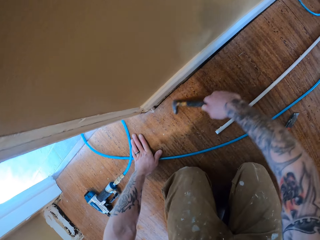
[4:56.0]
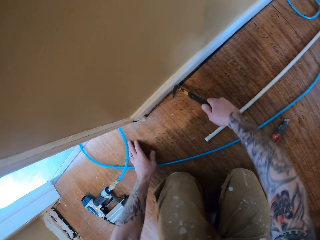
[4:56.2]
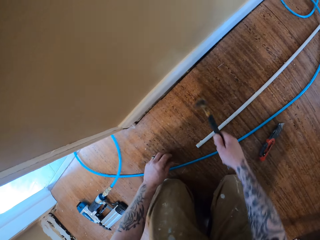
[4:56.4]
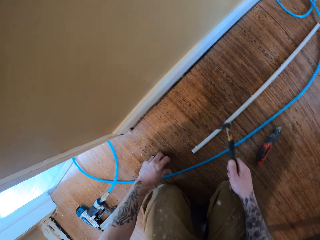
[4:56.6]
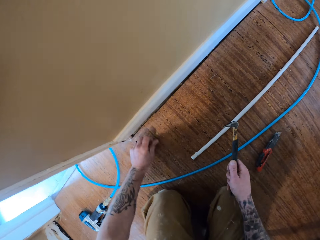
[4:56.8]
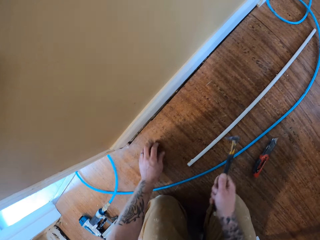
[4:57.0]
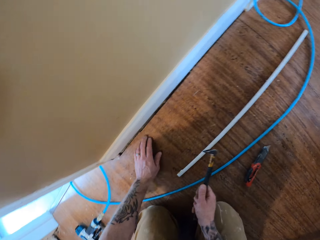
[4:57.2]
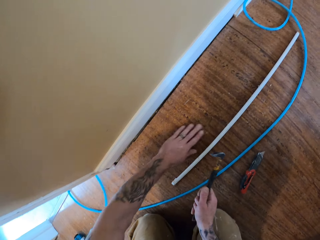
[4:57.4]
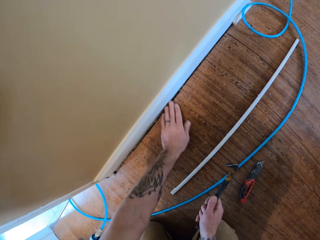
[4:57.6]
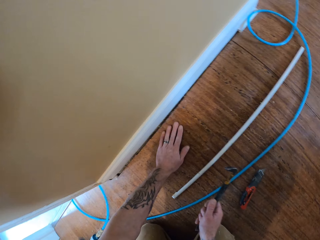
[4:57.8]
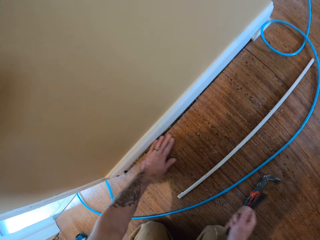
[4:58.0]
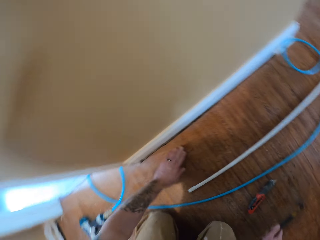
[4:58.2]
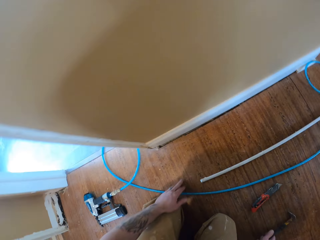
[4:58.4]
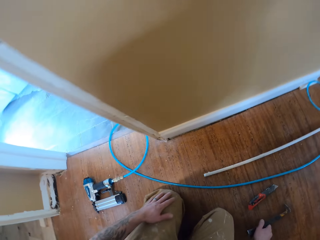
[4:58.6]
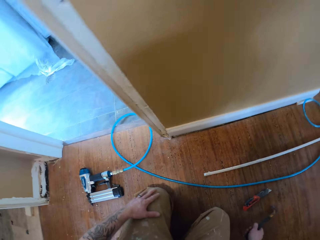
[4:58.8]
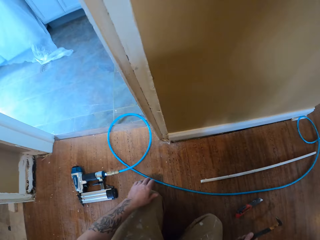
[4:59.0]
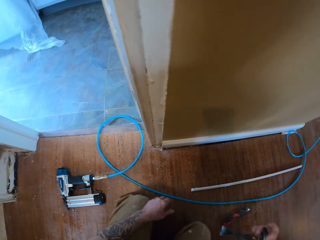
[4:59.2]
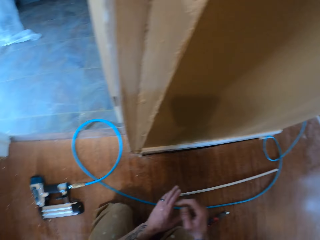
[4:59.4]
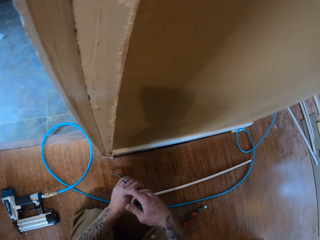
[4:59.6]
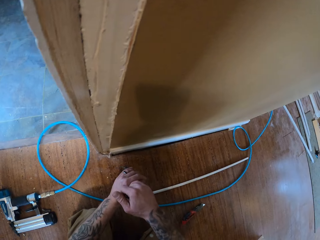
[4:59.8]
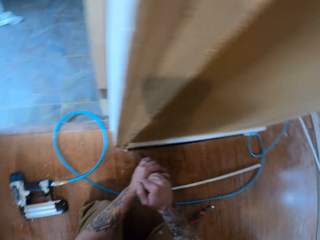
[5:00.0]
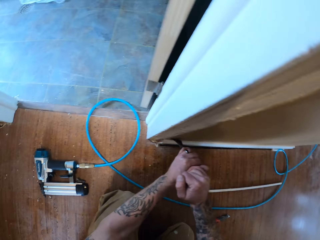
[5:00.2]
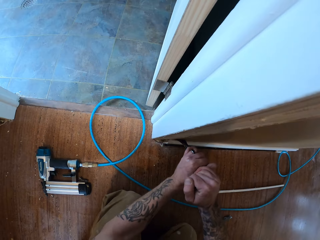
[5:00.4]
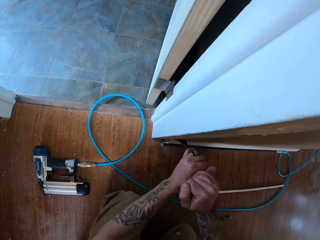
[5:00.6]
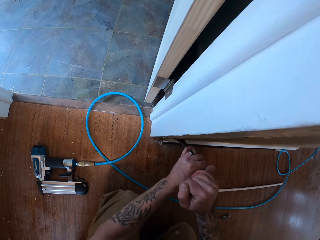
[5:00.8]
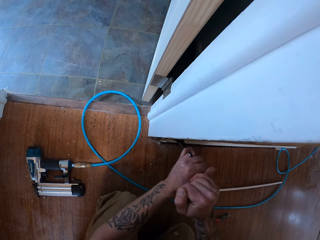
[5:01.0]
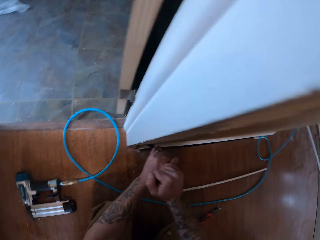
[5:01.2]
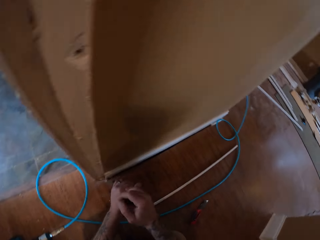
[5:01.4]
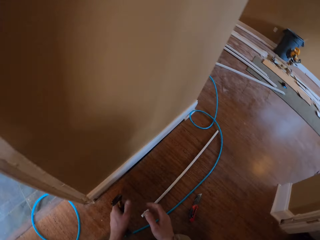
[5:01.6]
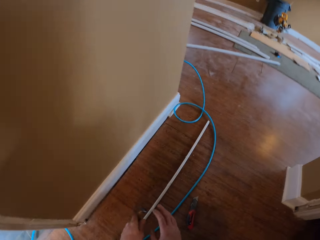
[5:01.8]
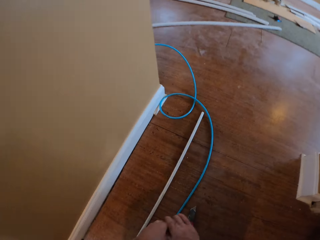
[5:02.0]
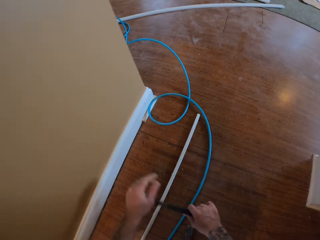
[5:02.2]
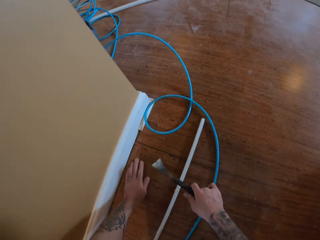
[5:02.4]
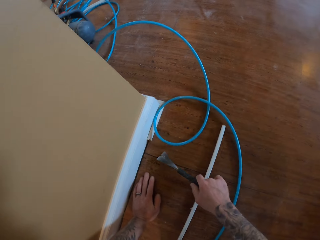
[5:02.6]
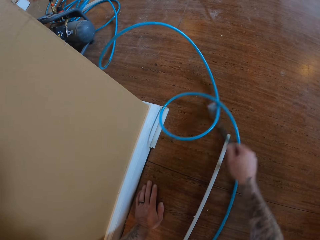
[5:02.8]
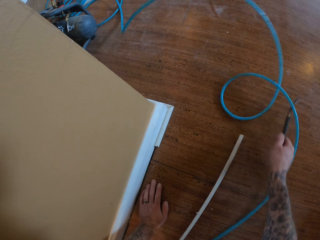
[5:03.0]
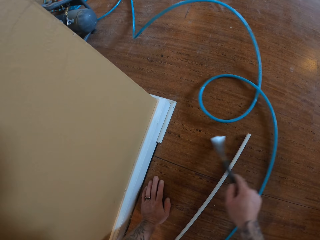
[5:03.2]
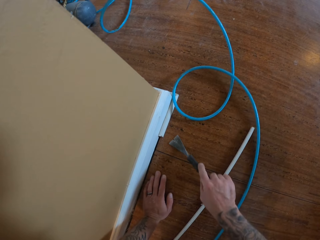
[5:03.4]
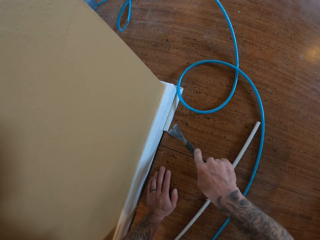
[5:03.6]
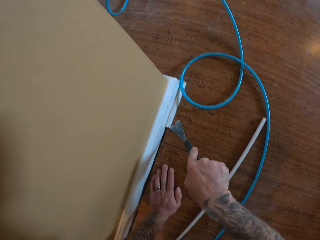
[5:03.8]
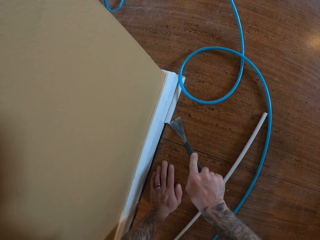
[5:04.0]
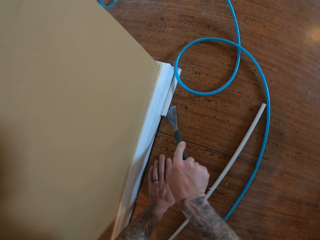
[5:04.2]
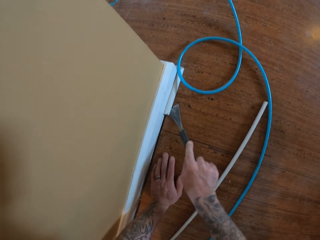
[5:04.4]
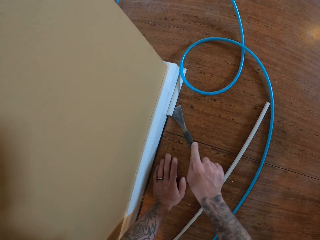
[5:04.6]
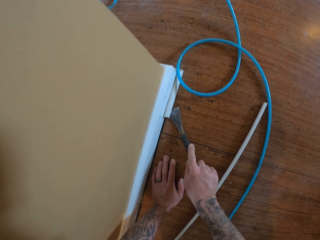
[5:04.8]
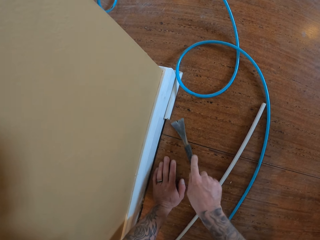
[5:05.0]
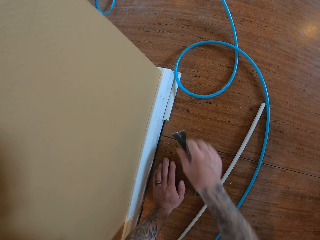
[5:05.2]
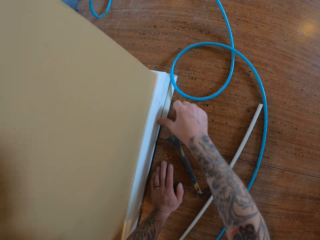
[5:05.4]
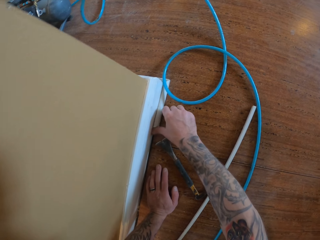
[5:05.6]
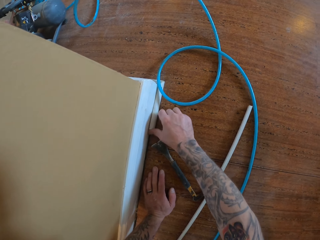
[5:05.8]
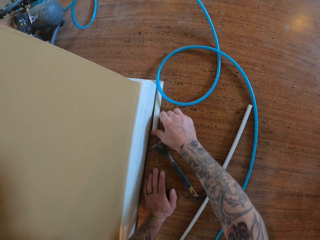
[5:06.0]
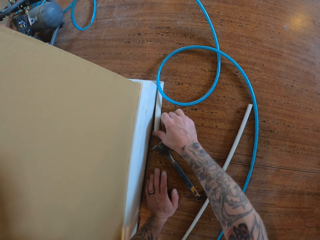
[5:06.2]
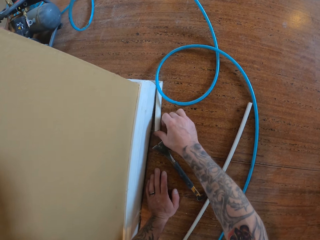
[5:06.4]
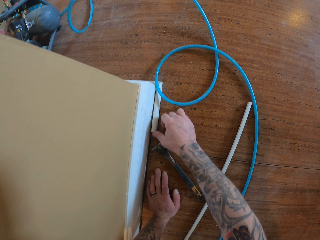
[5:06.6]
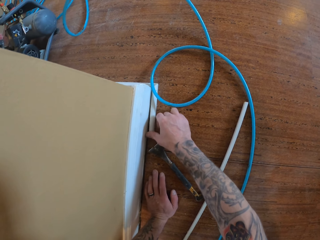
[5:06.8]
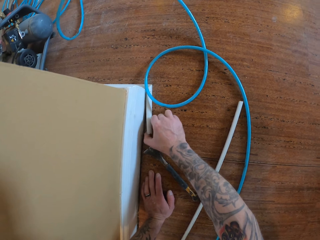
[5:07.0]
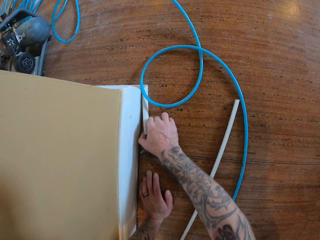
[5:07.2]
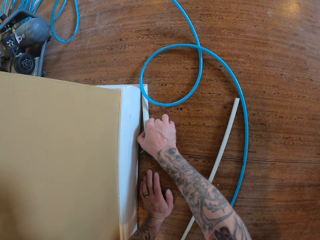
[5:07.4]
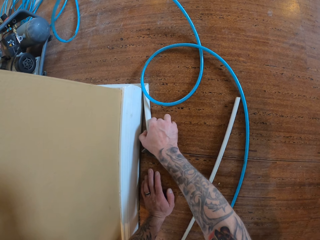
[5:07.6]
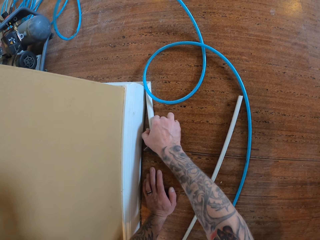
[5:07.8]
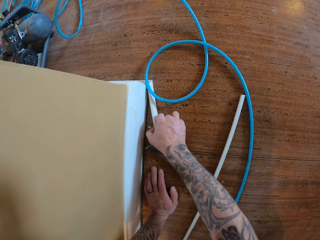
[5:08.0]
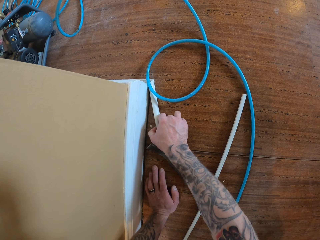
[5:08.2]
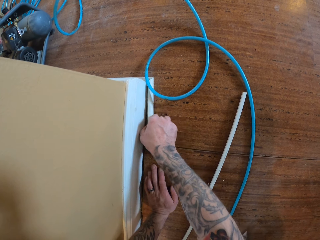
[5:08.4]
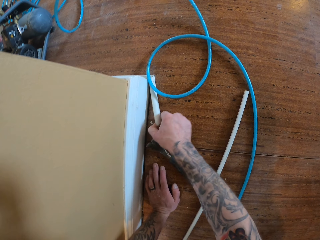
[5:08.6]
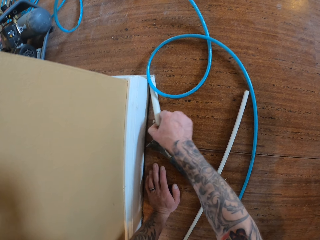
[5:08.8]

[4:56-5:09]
The camera wearer removes the wall trim with the crowbar. He moves a cable aside. He removes the wall trim with the crowbar. He pulls the wood from the wall with his right hand.

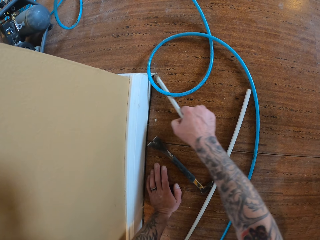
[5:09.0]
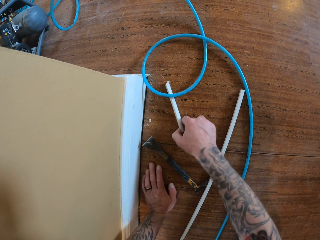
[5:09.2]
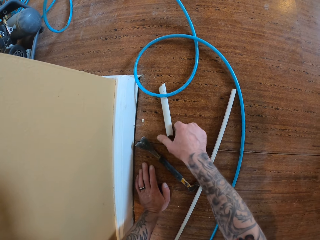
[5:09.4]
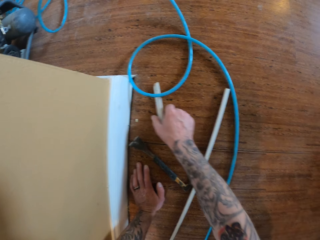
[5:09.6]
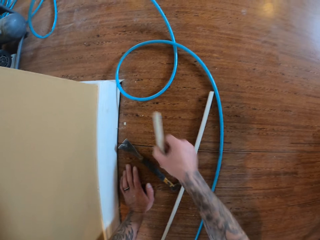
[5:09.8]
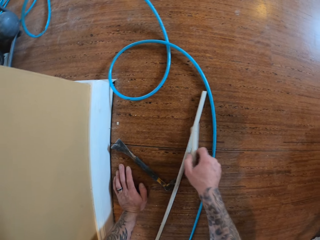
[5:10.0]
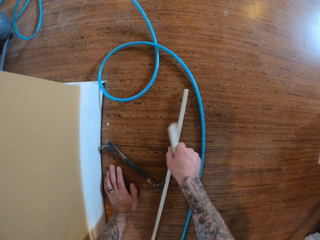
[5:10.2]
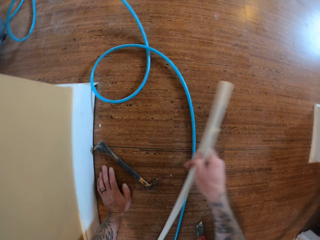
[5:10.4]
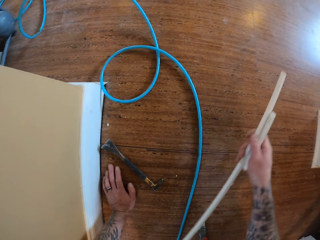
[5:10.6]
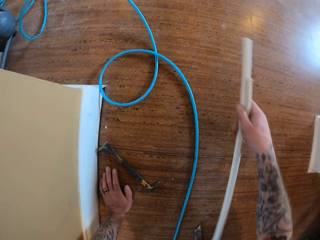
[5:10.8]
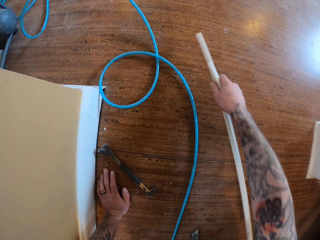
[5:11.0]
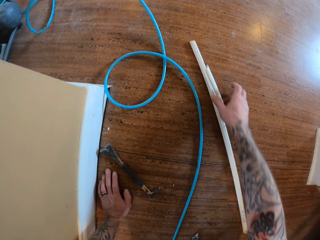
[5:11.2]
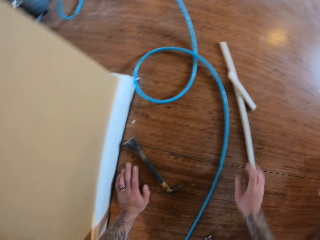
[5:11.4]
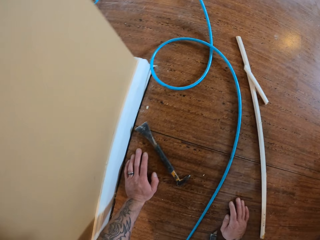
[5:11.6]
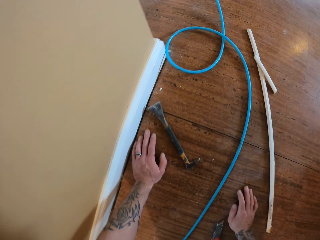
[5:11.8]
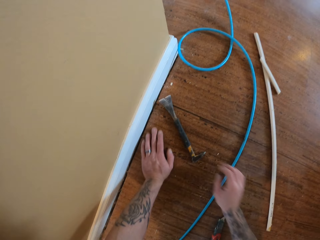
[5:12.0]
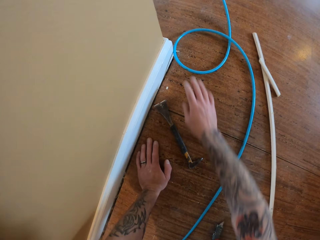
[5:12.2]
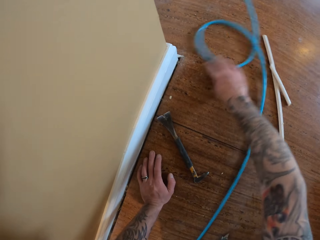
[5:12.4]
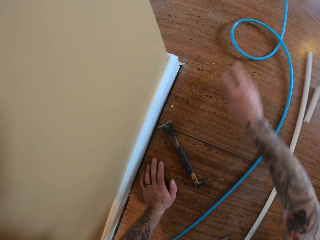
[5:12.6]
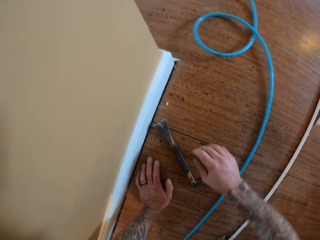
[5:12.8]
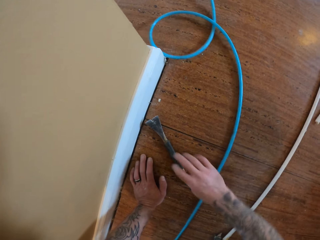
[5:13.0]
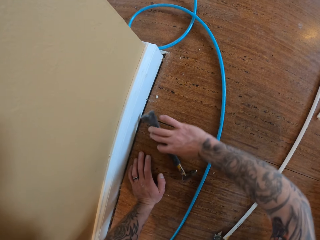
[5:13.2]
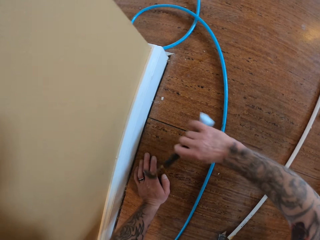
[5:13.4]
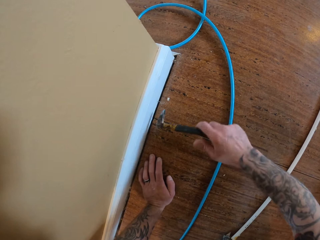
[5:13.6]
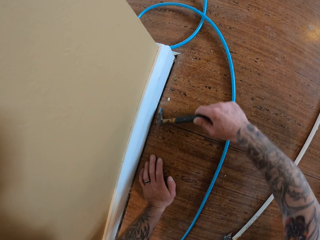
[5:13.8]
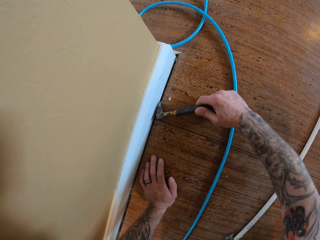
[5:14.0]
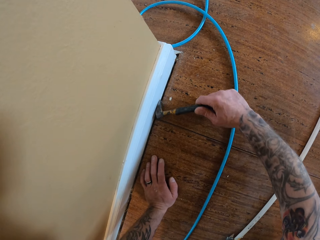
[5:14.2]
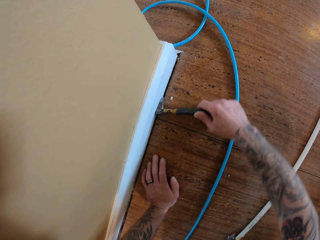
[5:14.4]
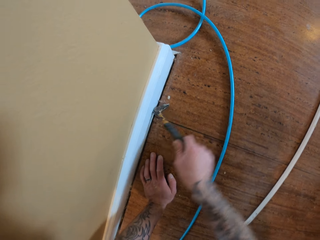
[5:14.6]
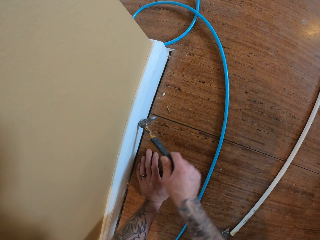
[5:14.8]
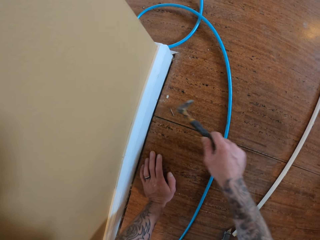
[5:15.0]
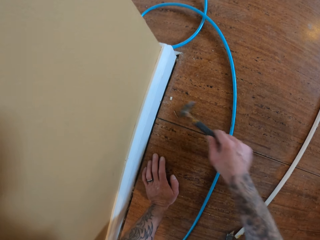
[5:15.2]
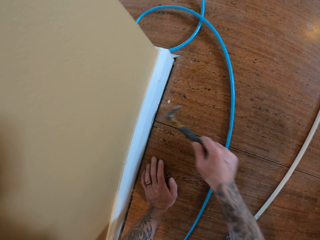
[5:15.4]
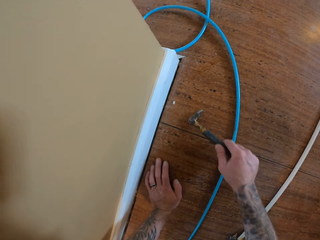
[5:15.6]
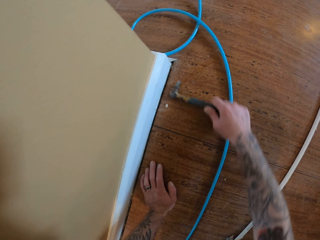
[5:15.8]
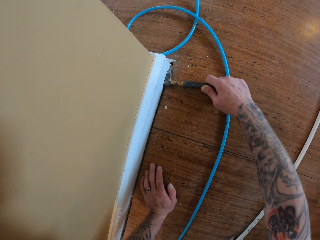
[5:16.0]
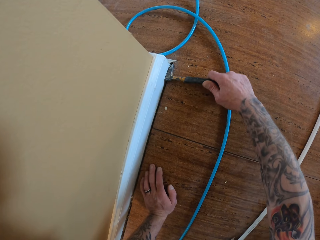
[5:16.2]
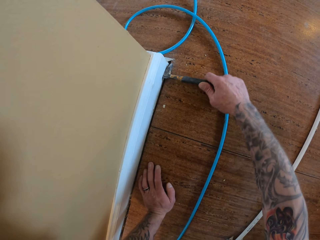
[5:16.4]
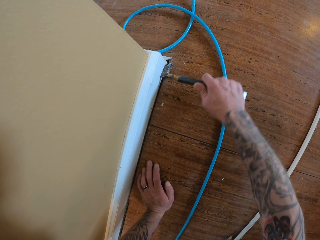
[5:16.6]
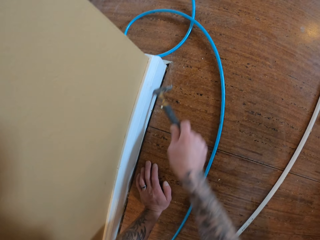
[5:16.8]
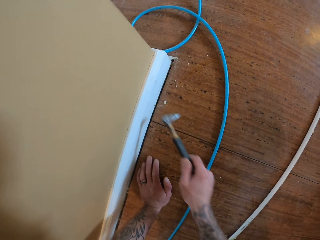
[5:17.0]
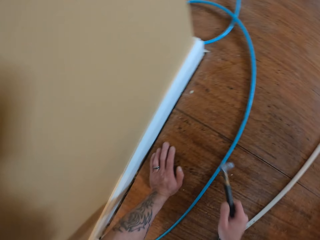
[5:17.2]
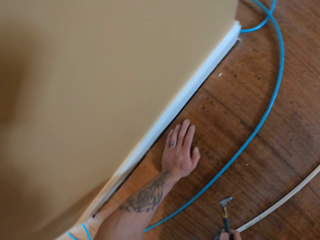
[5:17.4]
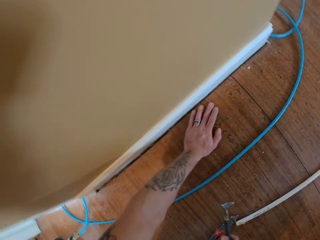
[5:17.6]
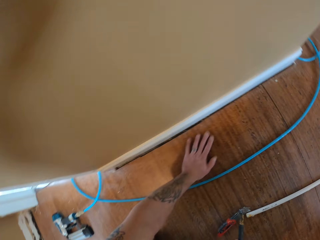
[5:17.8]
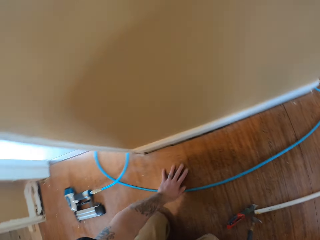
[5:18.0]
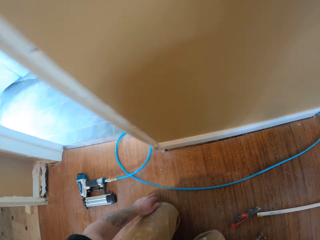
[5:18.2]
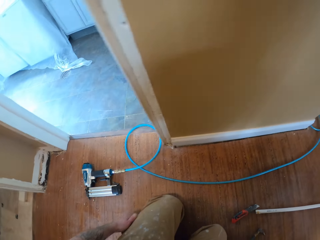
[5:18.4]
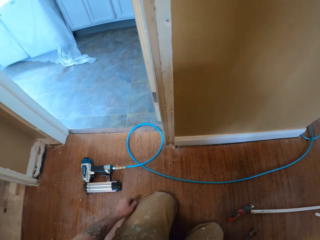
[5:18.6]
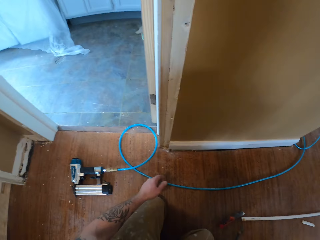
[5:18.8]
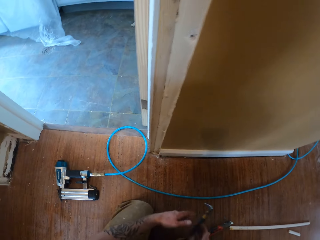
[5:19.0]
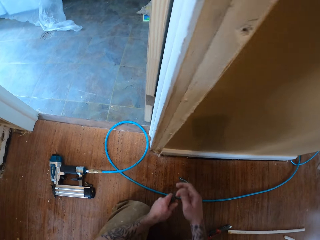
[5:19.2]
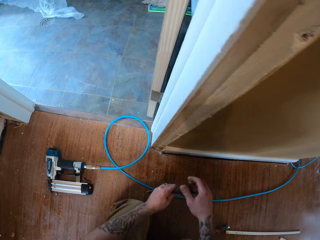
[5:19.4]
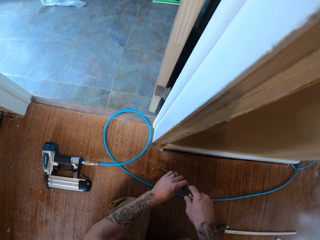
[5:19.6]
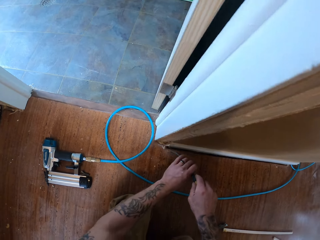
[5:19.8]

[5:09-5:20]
The camera wearer carries wood pieces. They pick up the wood, and put the wood on the floor. They pick up the tool. They remove nails with the crowbar.
